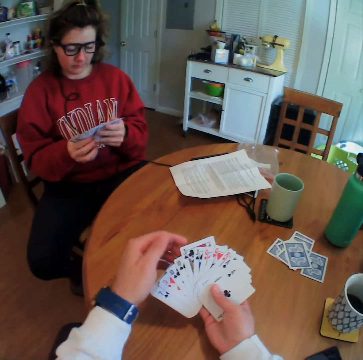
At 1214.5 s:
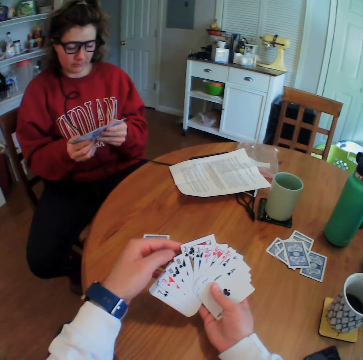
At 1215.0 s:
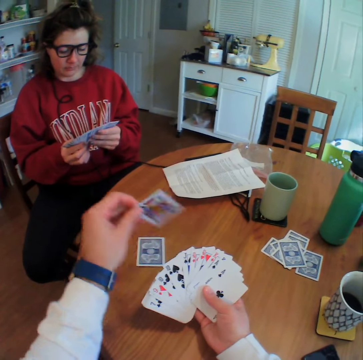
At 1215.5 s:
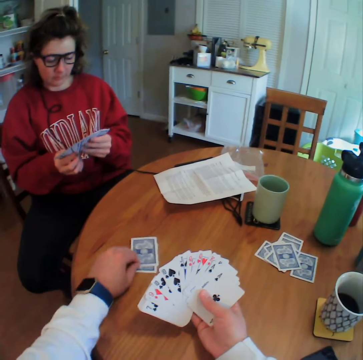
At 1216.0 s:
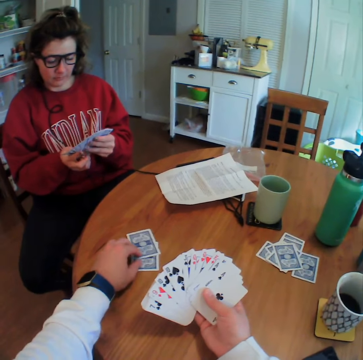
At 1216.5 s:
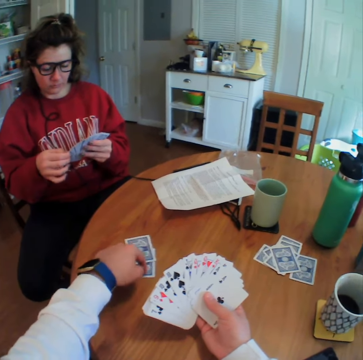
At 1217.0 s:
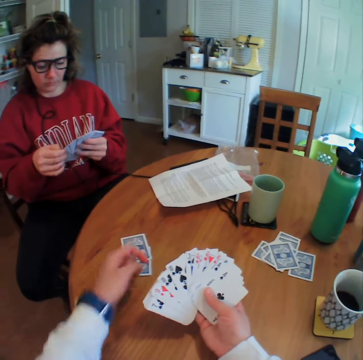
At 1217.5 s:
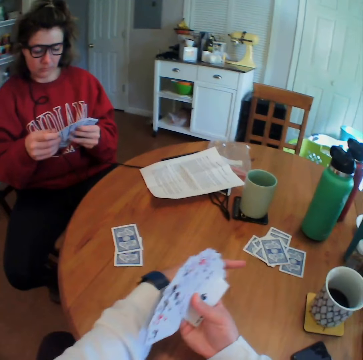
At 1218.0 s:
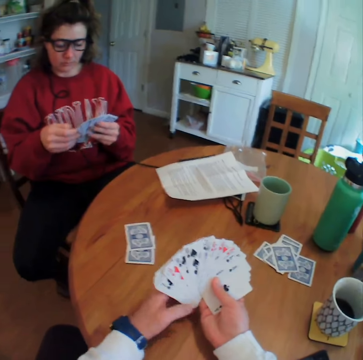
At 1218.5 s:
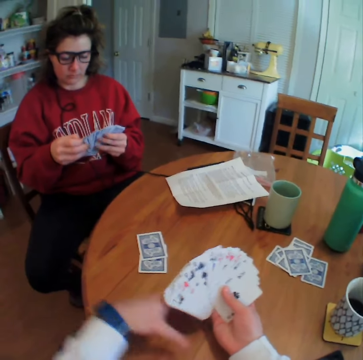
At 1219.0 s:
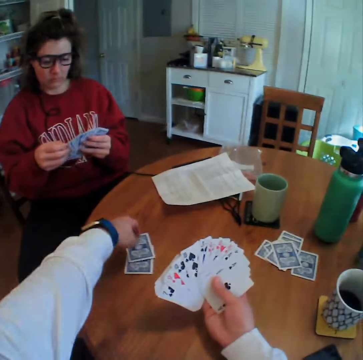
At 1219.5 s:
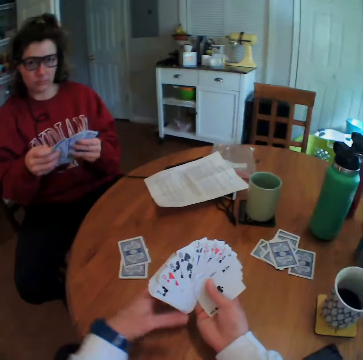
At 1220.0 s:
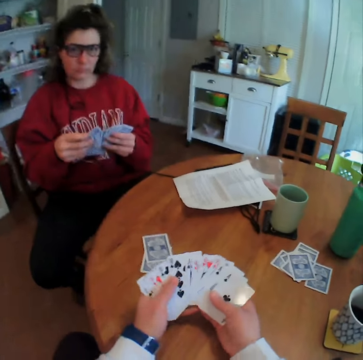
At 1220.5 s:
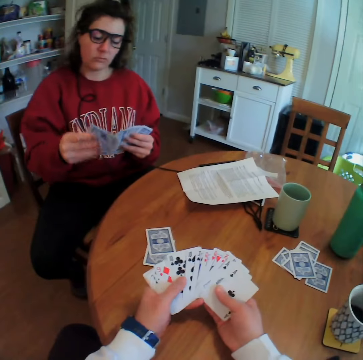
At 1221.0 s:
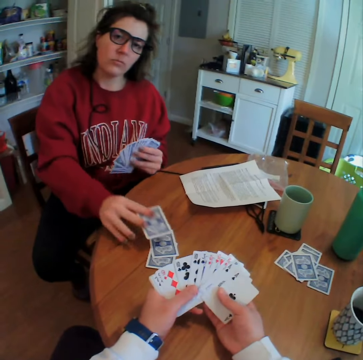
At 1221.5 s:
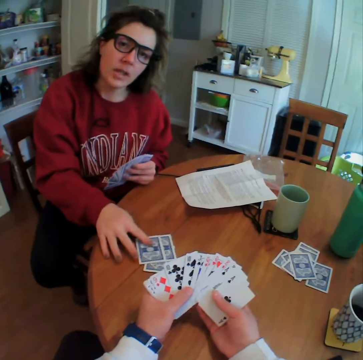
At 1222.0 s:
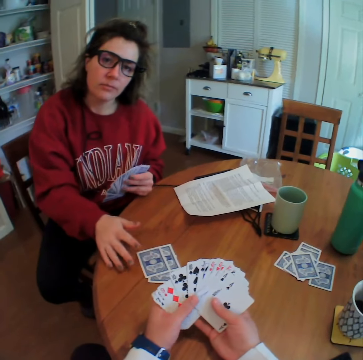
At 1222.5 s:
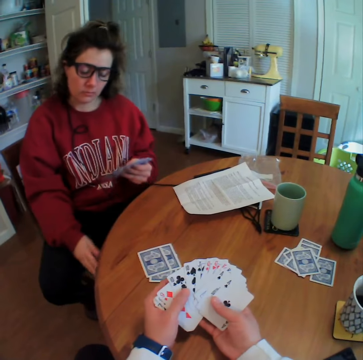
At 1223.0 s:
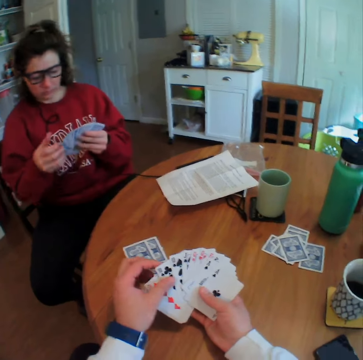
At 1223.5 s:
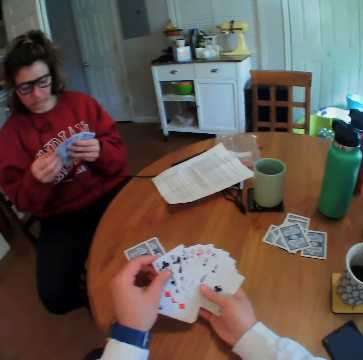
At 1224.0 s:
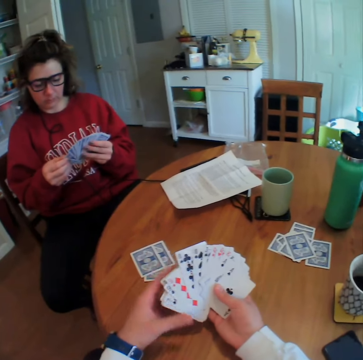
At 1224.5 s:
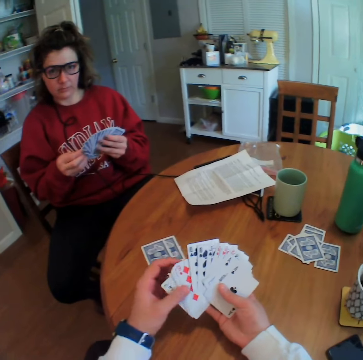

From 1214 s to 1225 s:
The camera wearer drops the card on the table. He points at the card. He gestures with his hand. He points at the card. A woman puts a card on the table.

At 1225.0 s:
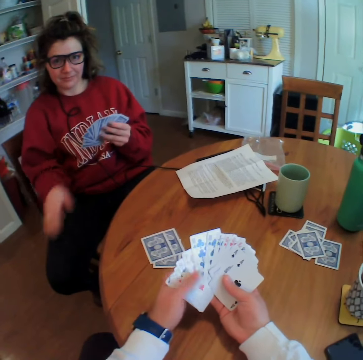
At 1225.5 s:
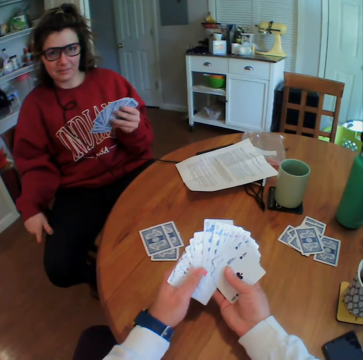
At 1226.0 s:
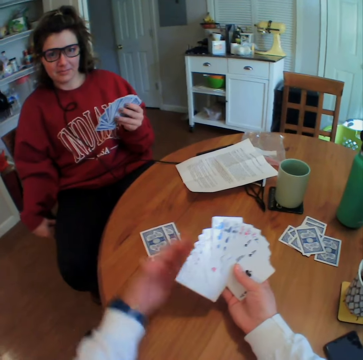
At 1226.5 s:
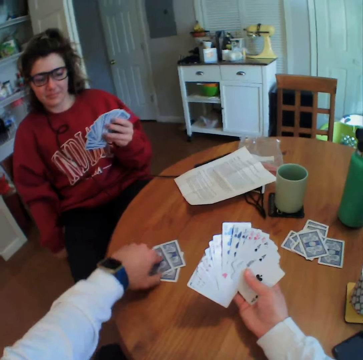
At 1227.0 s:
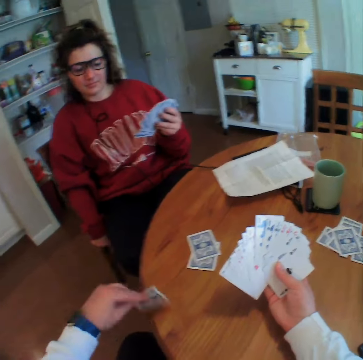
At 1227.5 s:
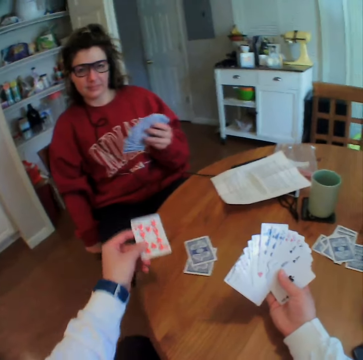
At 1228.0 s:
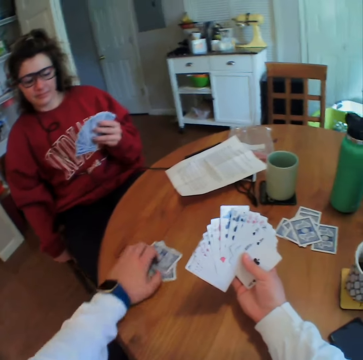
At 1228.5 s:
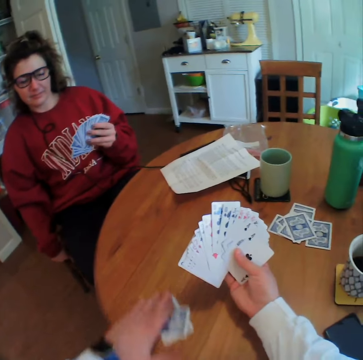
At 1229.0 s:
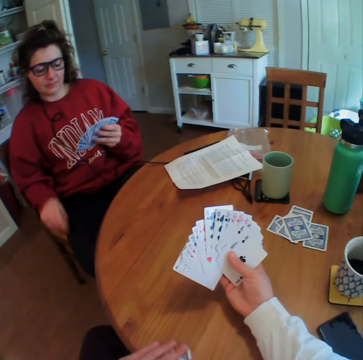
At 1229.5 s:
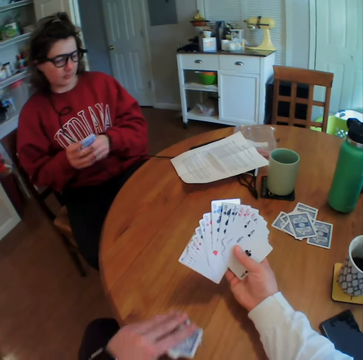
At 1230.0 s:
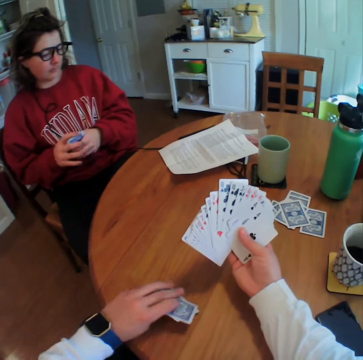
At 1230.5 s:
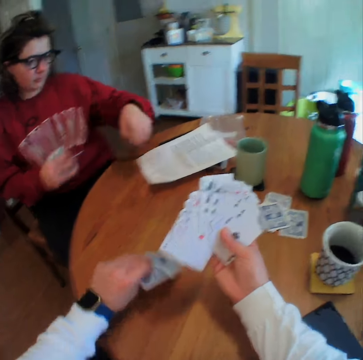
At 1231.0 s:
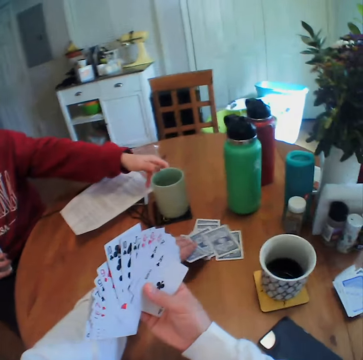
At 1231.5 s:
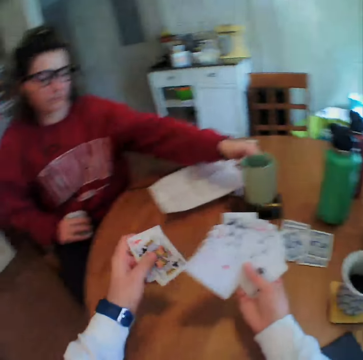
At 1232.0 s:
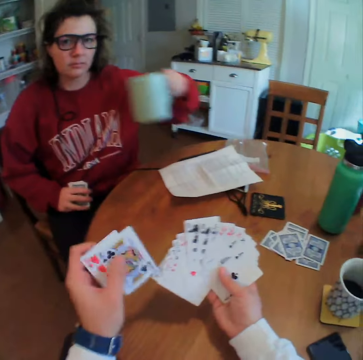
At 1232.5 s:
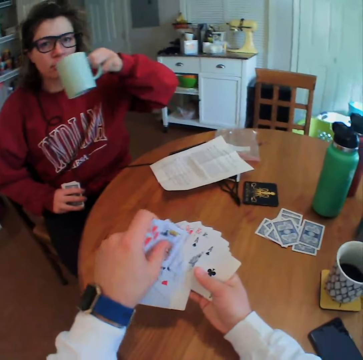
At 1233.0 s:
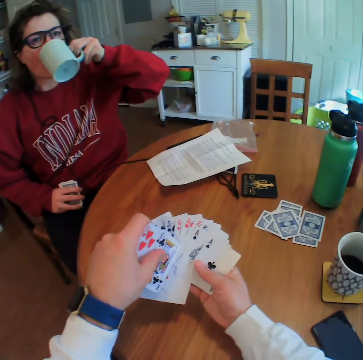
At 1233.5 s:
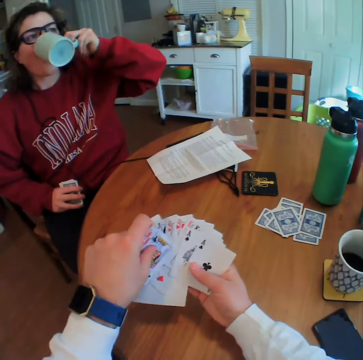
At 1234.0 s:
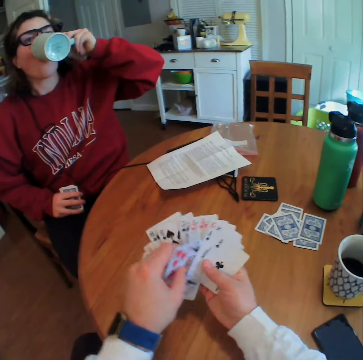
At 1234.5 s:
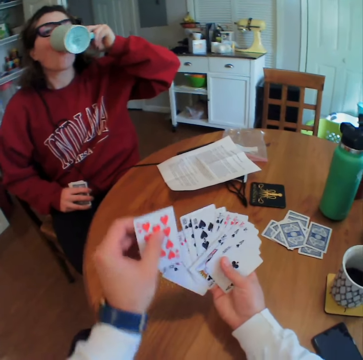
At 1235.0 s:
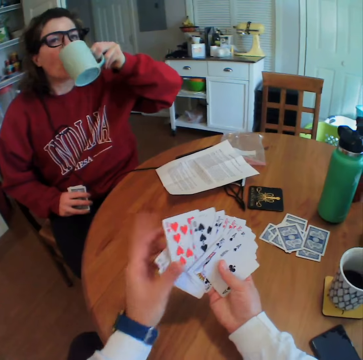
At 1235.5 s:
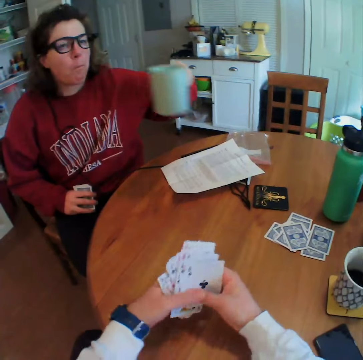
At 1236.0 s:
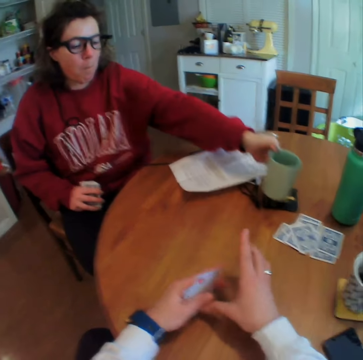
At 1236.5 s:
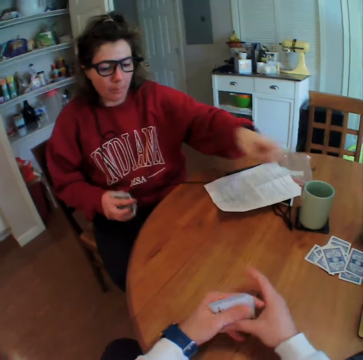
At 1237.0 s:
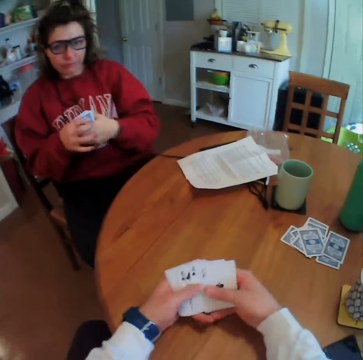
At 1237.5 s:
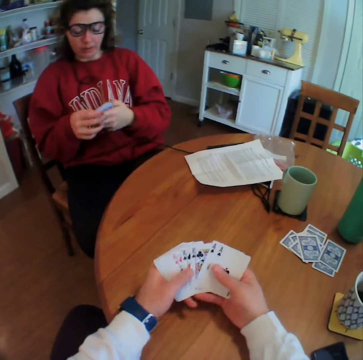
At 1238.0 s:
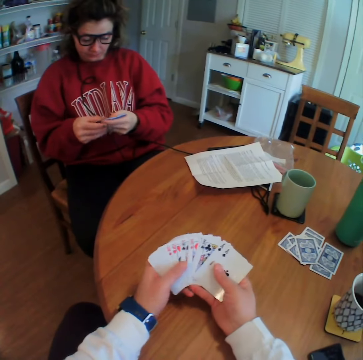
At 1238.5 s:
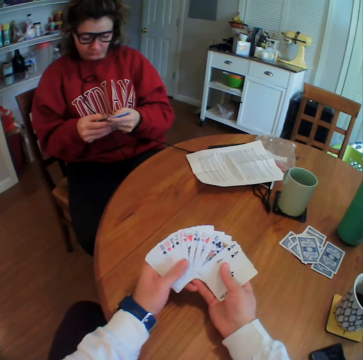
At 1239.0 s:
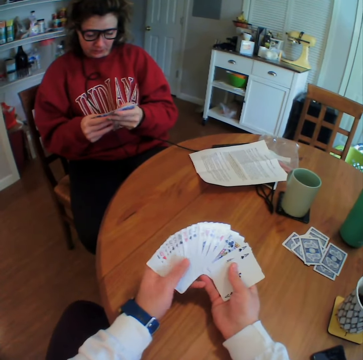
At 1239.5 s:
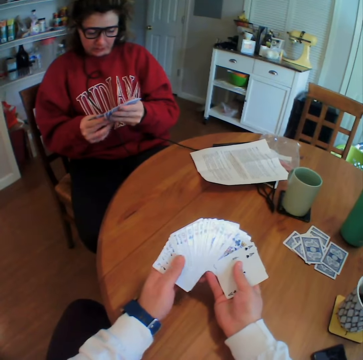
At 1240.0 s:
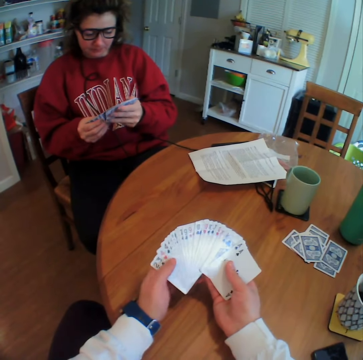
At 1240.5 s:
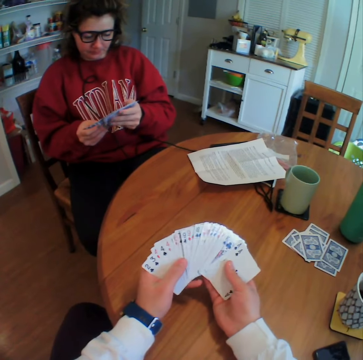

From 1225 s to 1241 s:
The camera wearer picks up a card. He looks at the topmost dropped card. He puts down the card. He picks up all the dropped cards. He holds the cards. He puts a card on the table. A woman picks up a mug of tea and holds the cup. The woman drinks tea from the mug. The camera wearer arranges the cards. He shuffles the cards. The woman puts back the mug on the table. The camera wearer aligns the cards together. He spreads the cards on his hand.

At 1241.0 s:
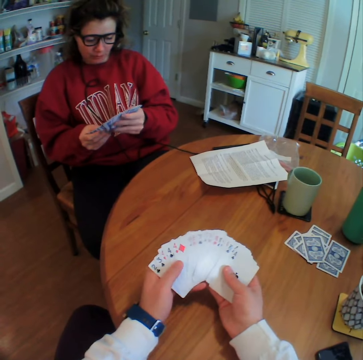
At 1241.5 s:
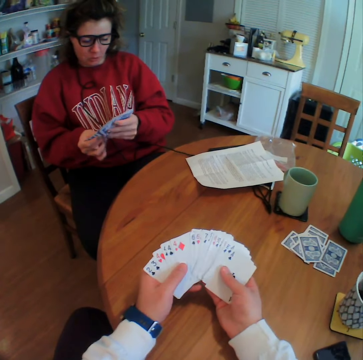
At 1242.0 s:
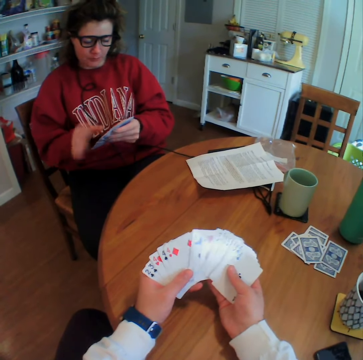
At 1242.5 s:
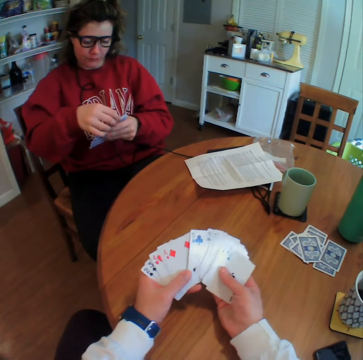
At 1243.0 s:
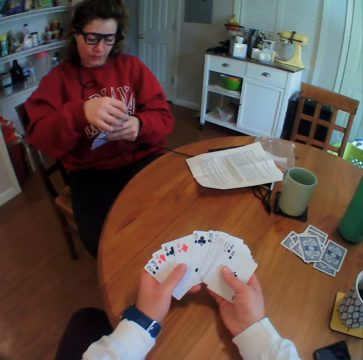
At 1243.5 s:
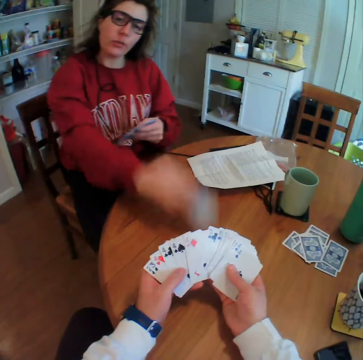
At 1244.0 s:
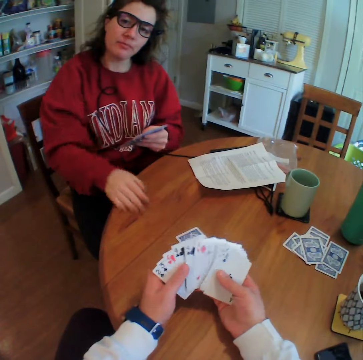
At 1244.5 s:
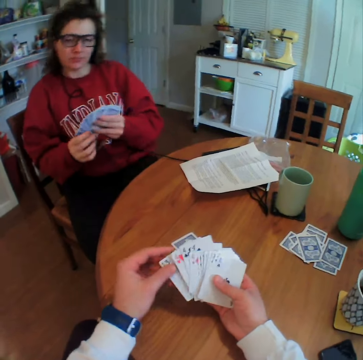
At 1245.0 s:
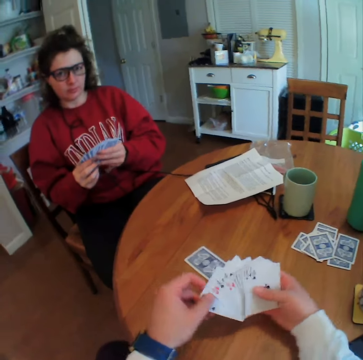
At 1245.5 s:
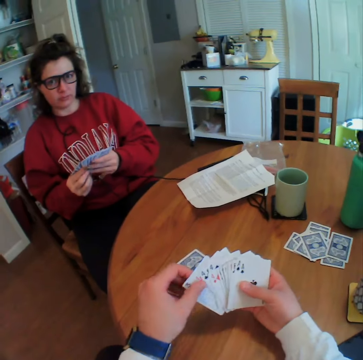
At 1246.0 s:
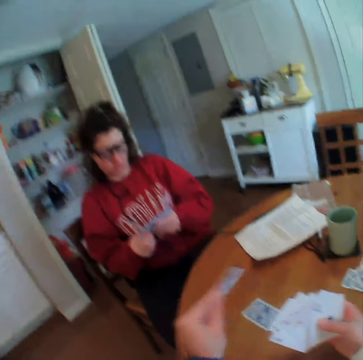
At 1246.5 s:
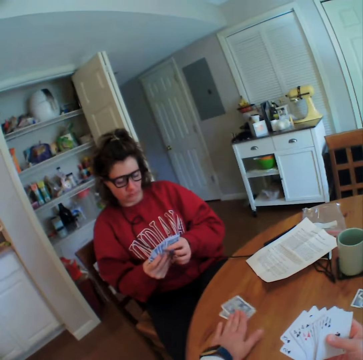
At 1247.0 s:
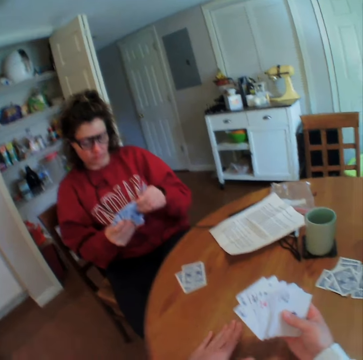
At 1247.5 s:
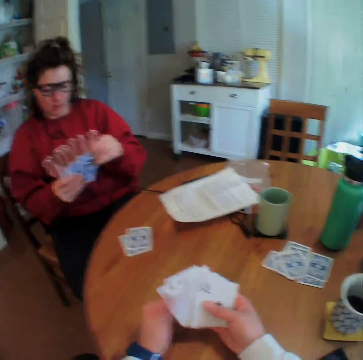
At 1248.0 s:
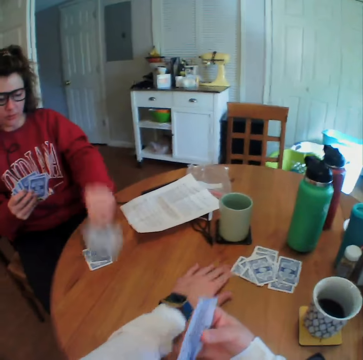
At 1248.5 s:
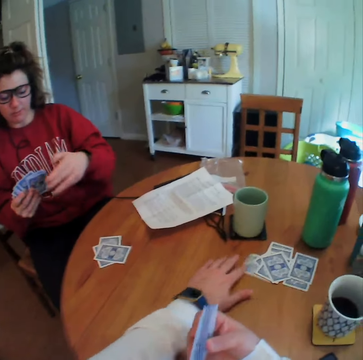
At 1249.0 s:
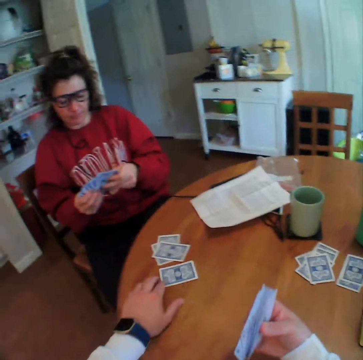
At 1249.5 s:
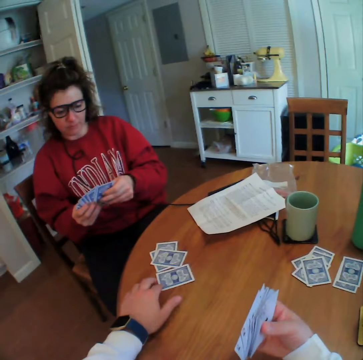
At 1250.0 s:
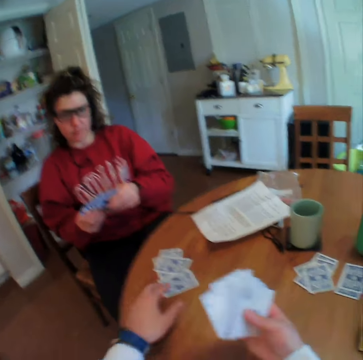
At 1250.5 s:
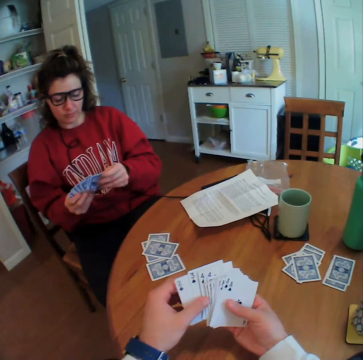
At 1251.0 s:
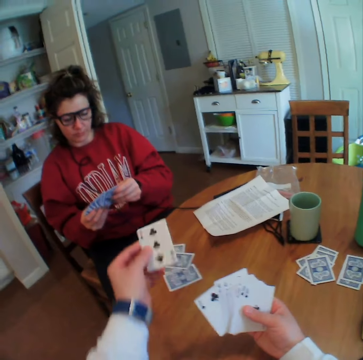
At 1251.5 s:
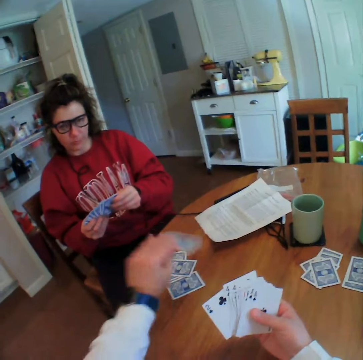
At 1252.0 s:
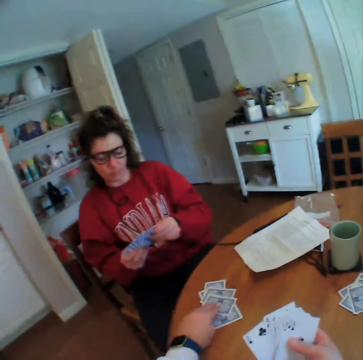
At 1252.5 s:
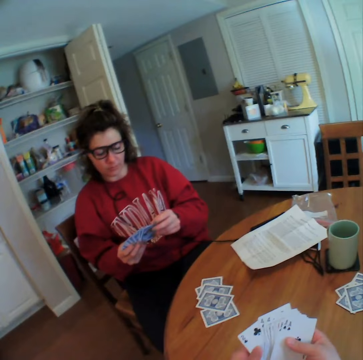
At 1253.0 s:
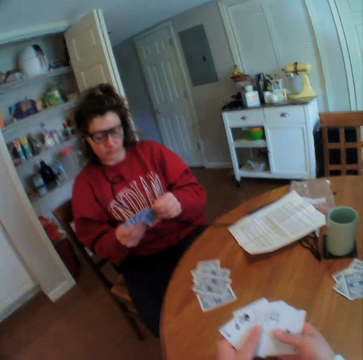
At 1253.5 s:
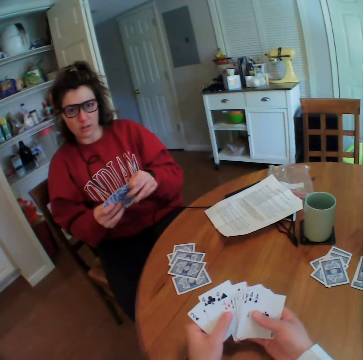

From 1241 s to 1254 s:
A woman puts a card on the table. The camera wearer drops the card on the table. The woman puts a card on the table. The camera wearer drags a card from the ones set aside into the already dropped cards. They drop the card on the table.
